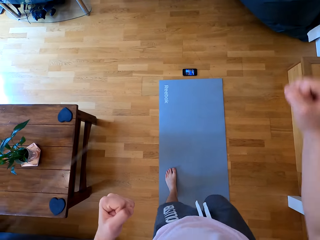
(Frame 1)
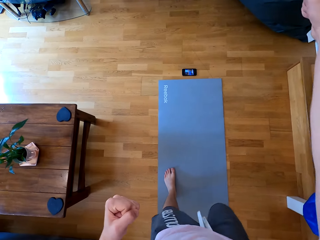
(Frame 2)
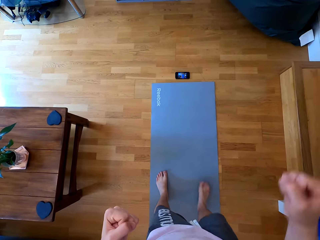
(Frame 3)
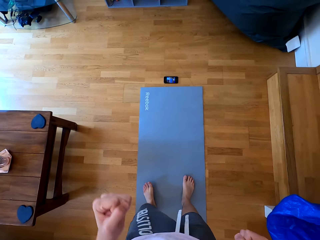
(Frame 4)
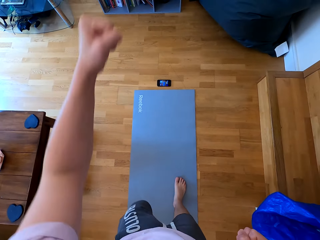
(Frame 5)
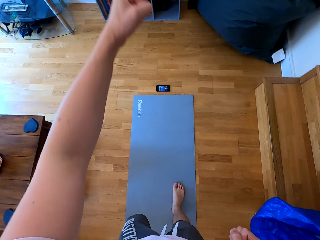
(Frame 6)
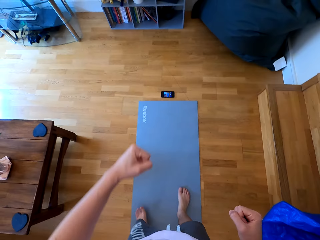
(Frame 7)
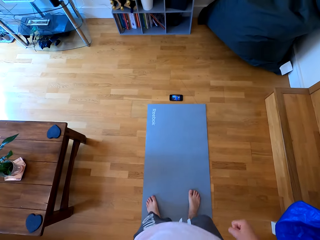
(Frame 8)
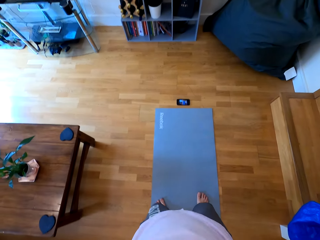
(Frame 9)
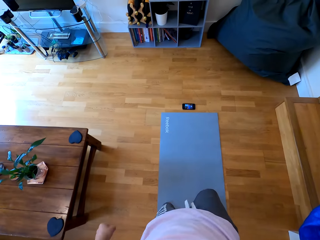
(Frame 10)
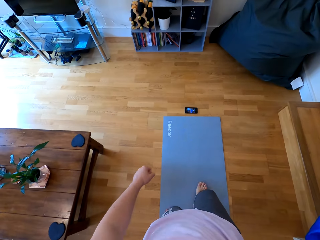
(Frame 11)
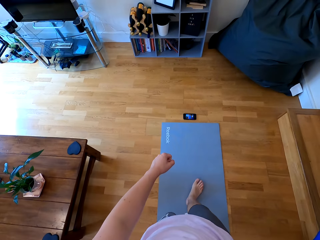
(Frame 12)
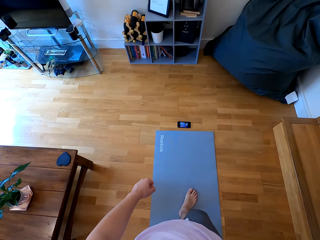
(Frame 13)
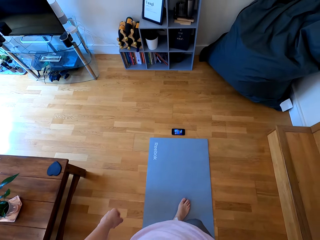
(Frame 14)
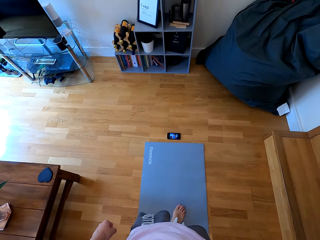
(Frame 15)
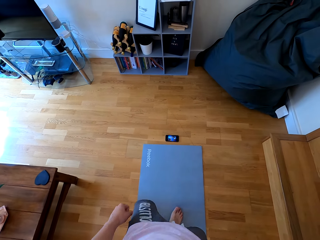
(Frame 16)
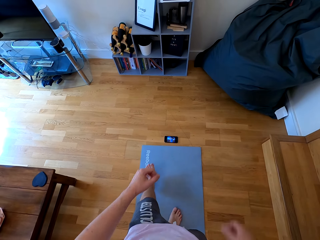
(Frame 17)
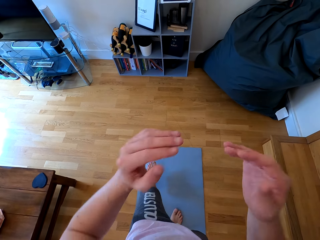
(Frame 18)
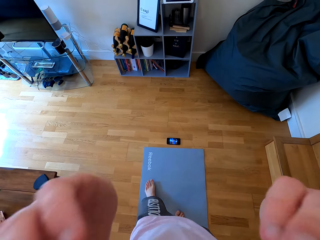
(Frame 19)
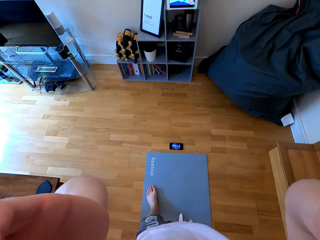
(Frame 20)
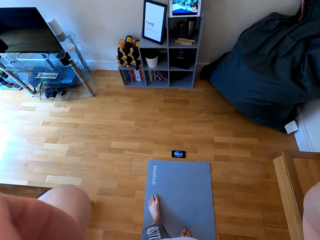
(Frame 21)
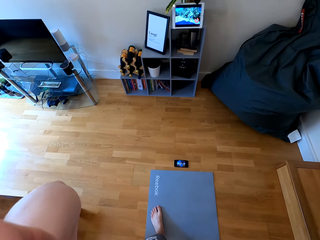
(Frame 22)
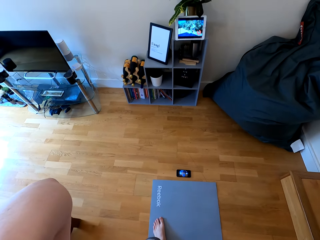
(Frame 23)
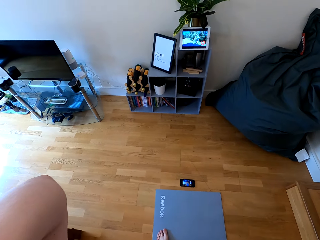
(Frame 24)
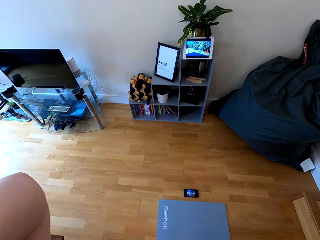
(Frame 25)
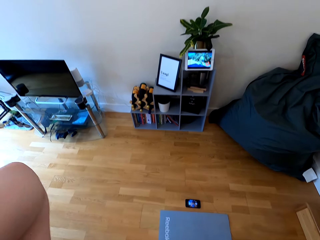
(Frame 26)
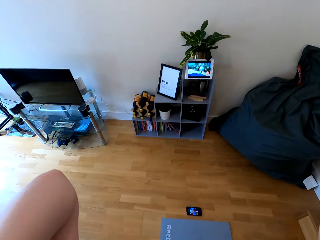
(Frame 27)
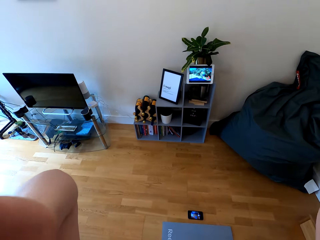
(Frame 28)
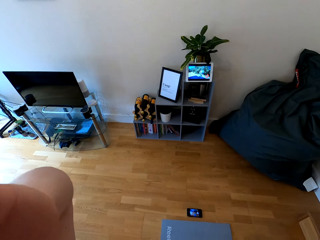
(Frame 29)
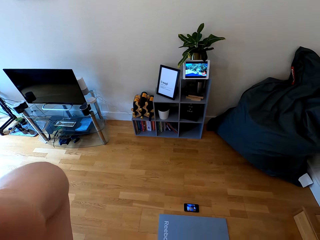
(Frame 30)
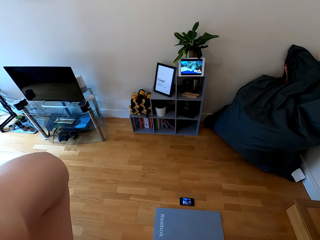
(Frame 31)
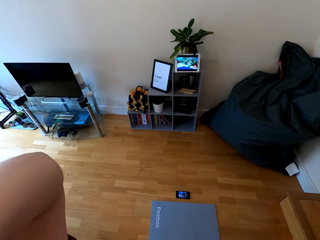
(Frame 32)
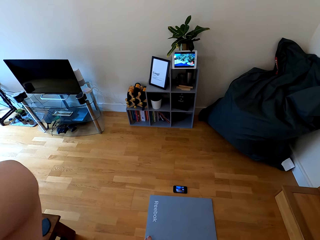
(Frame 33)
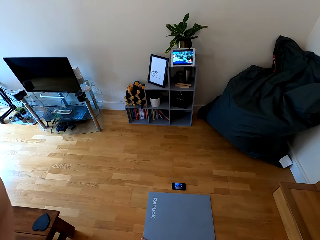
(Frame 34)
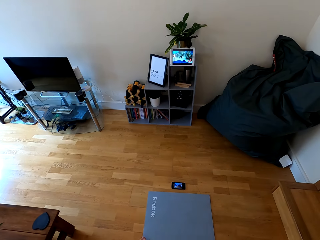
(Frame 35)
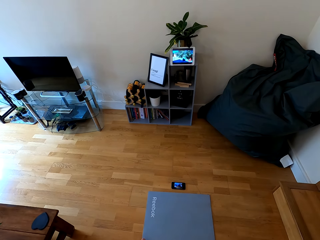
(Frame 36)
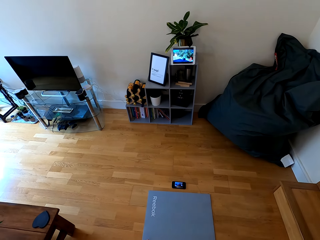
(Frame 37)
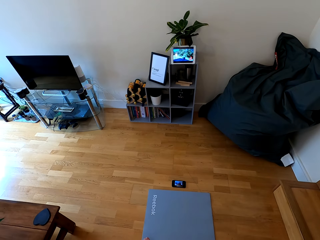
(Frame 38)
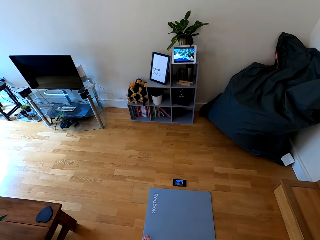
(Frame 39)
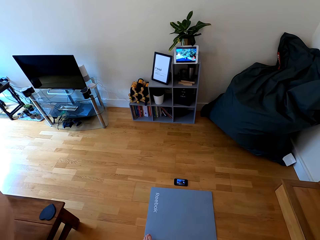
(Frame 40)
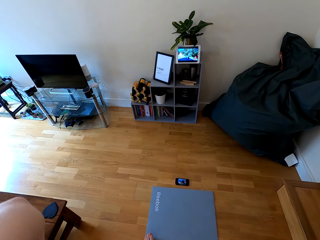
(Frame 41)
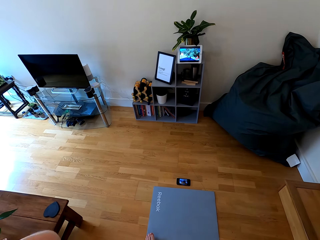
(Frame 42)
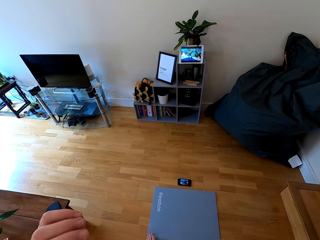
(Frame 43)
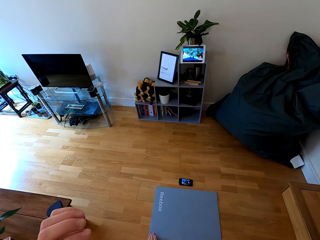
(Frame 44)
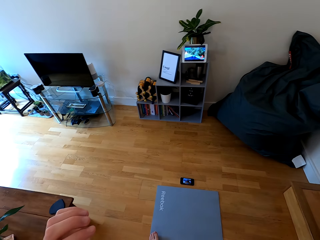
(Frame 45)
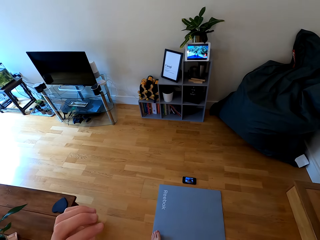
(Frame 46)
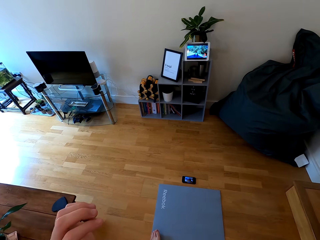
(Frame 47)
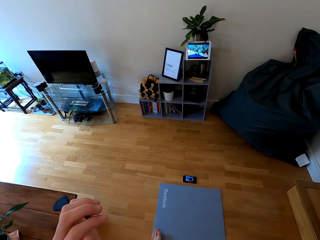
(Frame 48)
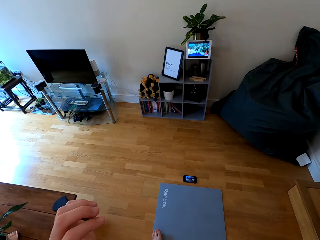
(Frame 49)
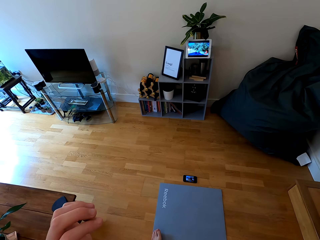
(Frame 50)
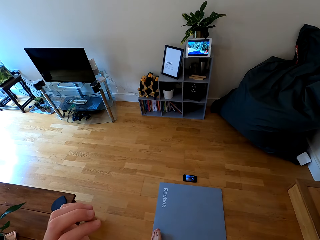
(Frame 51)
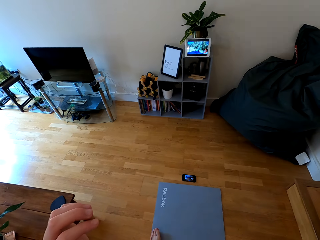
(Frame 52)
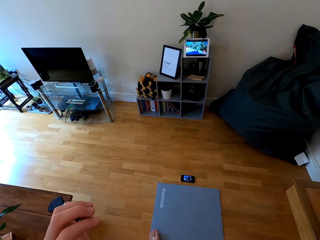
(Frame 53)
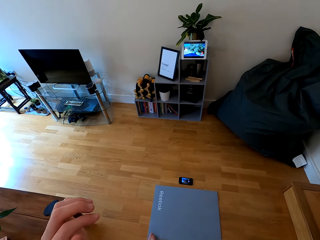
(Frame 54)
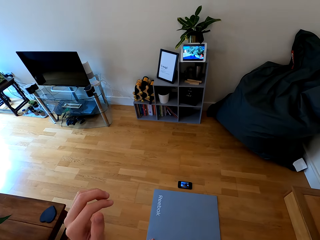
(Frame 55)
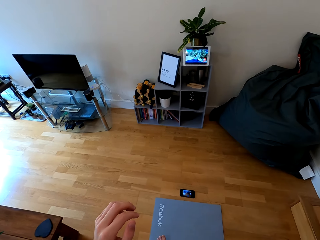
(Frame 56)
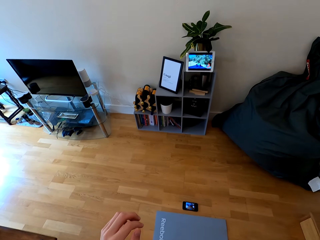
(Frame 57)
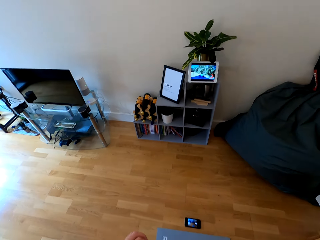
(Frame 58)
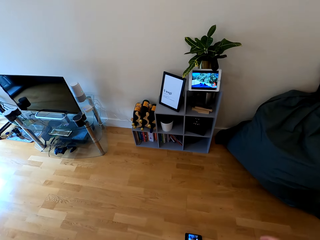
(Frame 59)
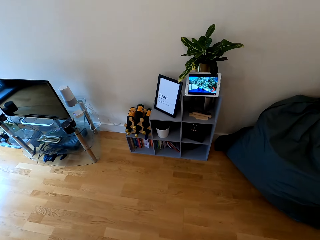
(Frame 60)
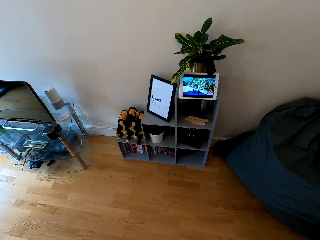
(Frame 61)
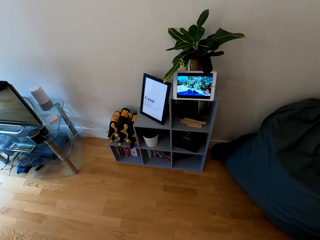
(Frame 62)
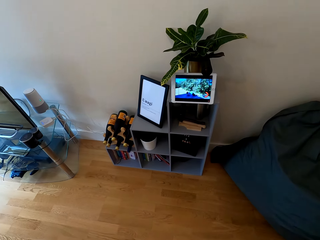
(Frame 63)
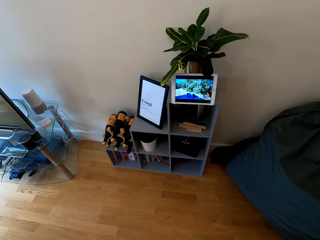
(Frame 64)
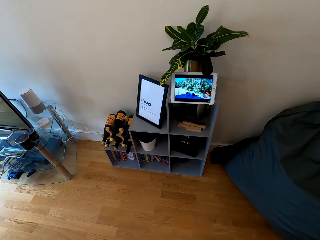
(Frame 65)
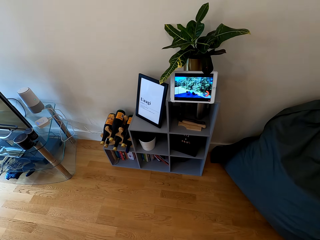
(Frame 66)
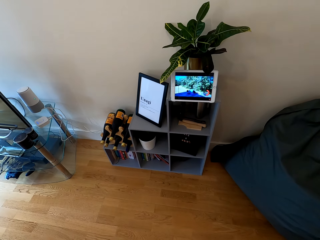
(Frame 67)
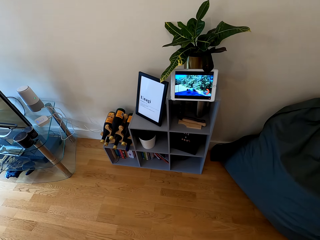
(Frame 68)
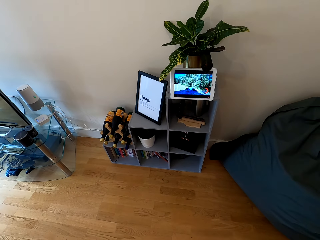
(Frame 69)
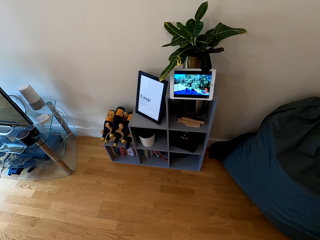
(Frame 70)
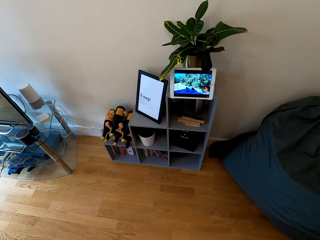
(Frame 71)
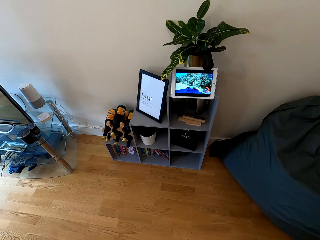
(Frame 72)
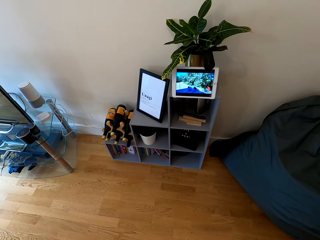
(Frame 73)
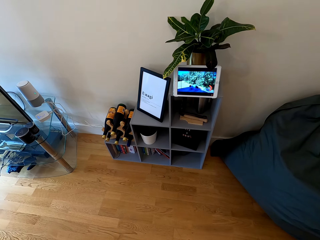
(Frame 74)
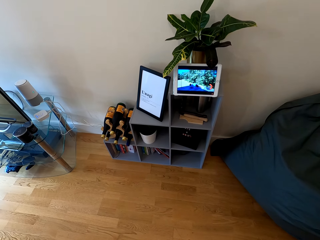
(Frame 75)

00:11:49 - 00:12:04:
The camera wearer raises up the right hand. They raise up the left hand. They raise both hands towards something. They lower both hands from something.

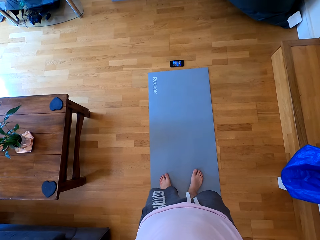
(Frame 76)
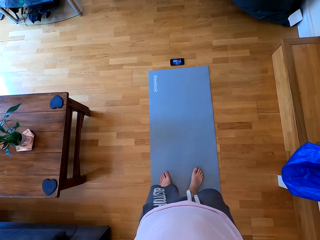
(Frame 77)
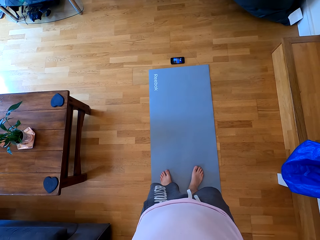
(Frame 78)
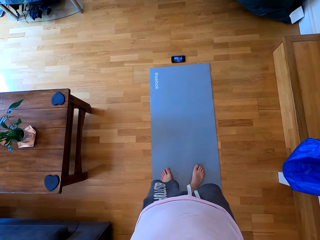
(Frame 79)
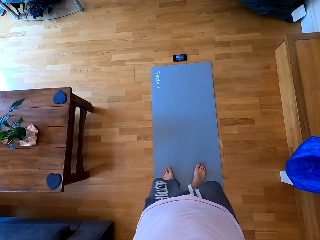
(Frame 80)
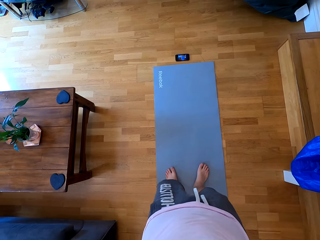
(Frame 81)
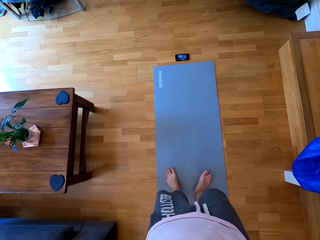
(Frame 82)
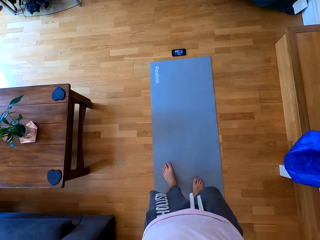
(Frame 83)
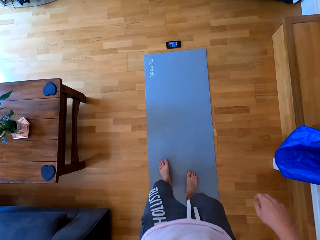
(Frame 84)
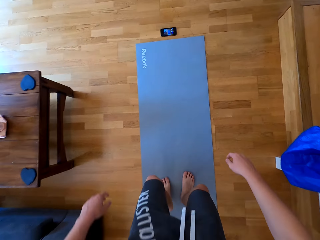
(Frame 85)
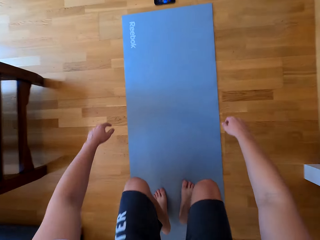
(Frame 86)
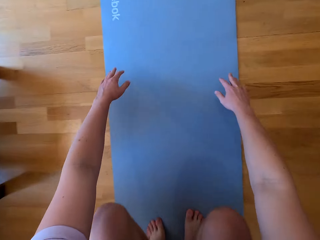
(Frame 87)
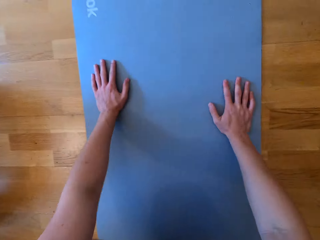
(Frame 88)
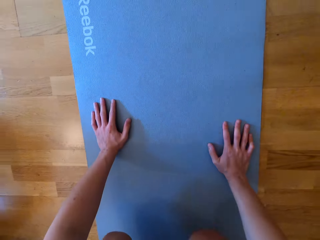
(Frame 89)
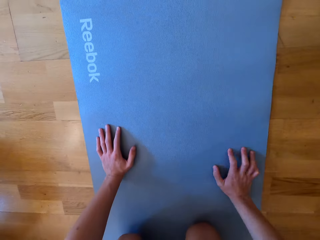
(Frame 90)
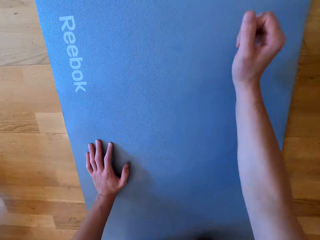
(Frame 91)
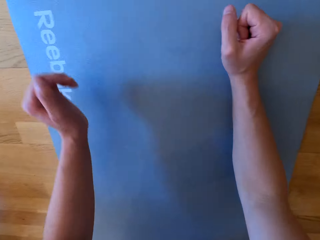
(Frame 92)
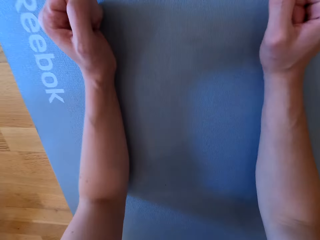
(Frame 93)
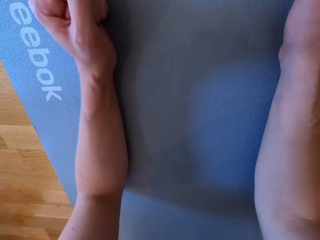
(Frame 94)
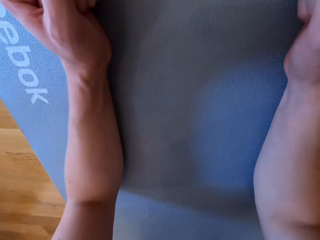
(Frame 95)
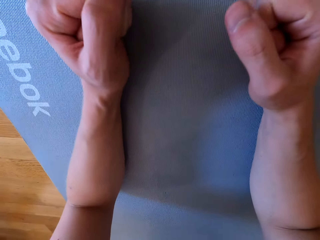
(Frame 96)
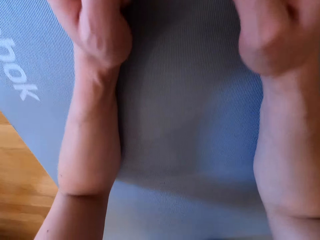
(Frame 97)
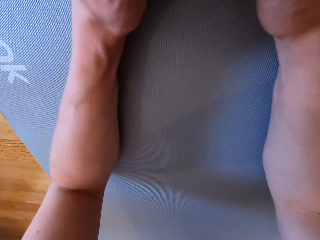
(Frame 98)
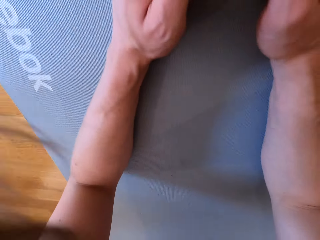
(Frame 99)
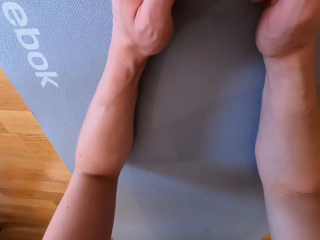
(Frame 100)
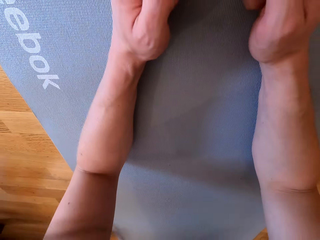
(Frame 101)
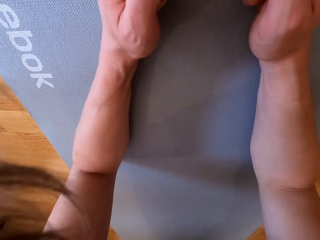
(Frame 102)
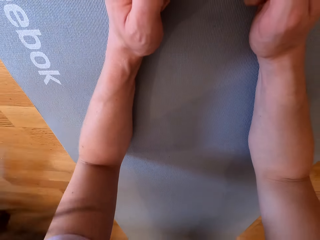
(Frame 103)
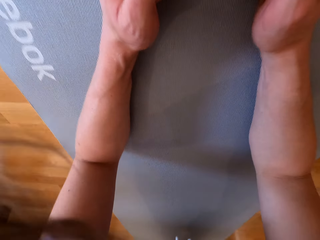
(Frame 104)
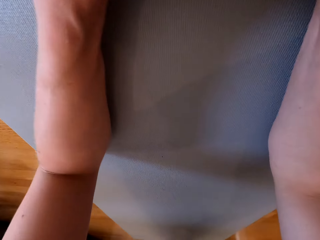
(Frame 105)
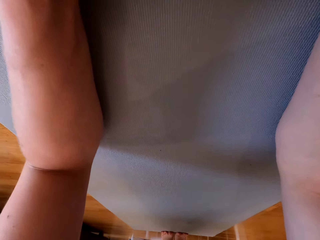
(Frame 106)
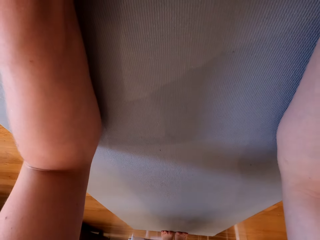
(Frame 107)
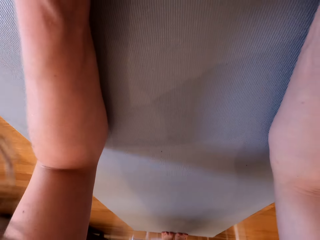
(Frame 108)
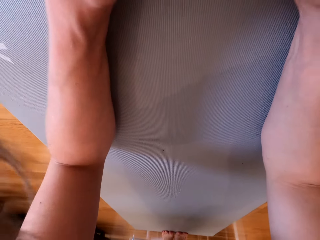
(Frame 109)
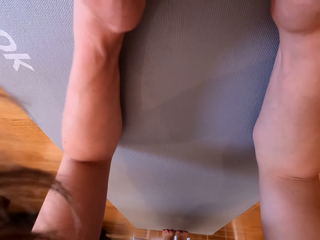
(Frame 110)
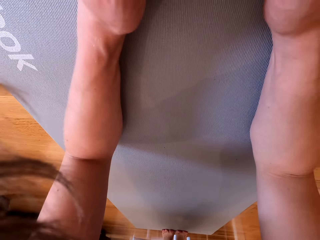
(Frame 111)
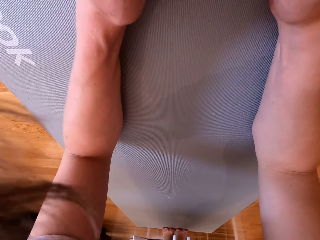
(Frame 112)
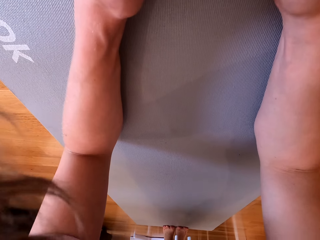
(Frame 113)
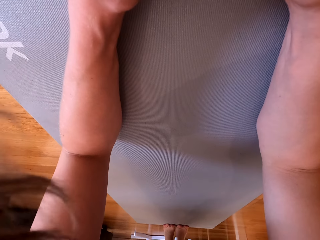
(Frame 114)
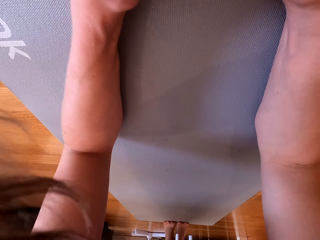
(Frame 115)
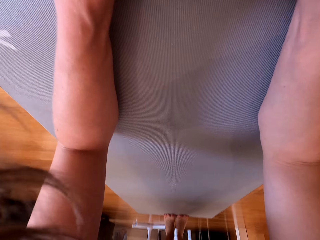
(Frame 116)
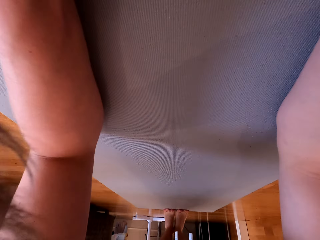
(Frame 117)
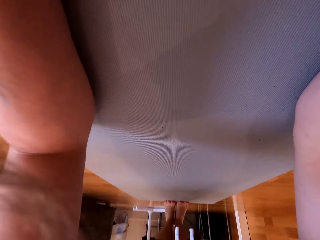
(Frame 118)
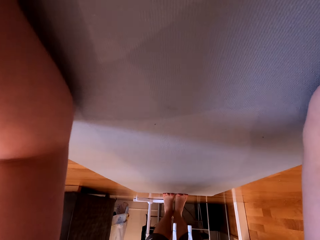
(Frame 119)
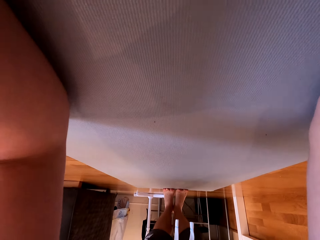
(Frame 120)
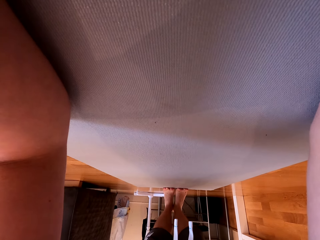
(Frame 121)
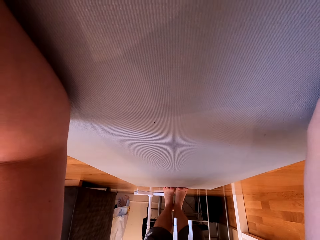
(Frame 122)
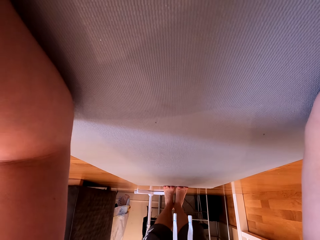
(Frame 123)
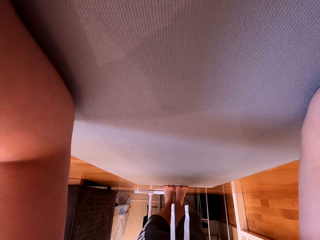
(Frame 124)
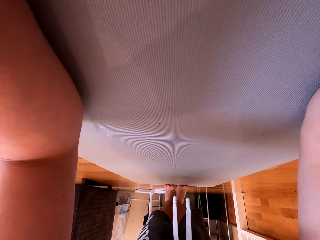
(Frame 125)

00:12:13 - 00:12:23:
The camera wearer pushes up on the mat.
